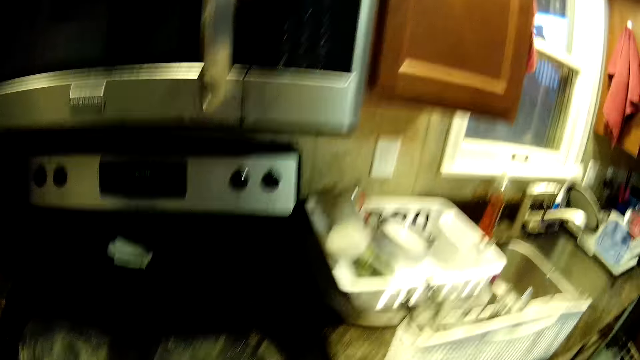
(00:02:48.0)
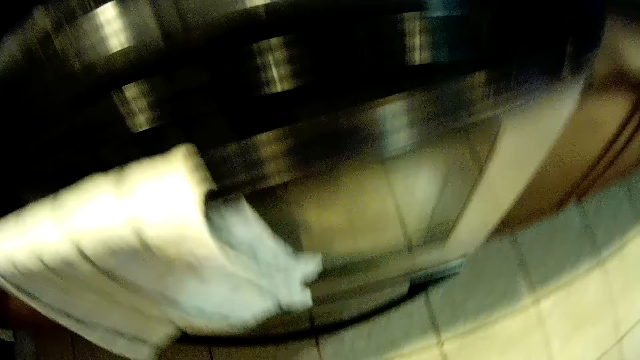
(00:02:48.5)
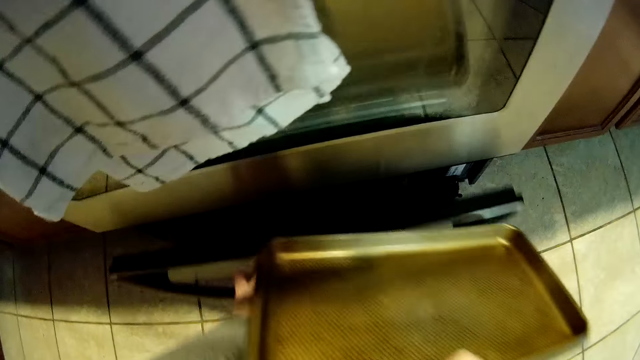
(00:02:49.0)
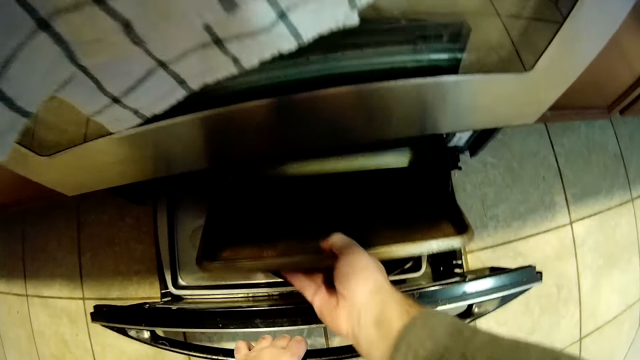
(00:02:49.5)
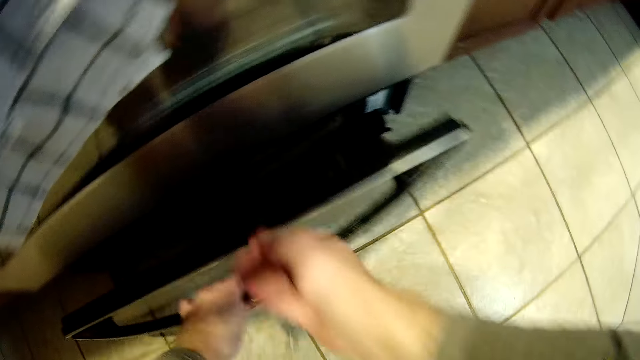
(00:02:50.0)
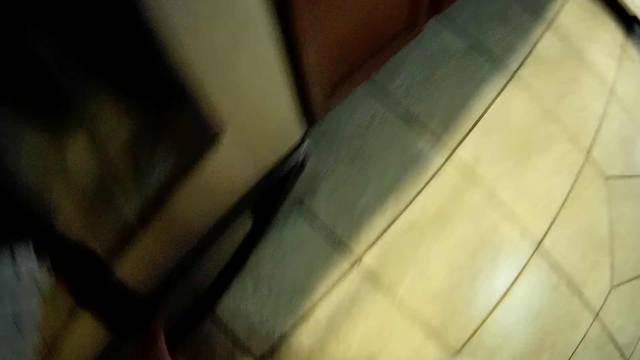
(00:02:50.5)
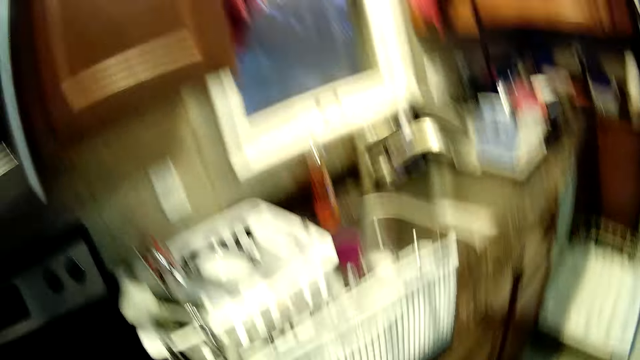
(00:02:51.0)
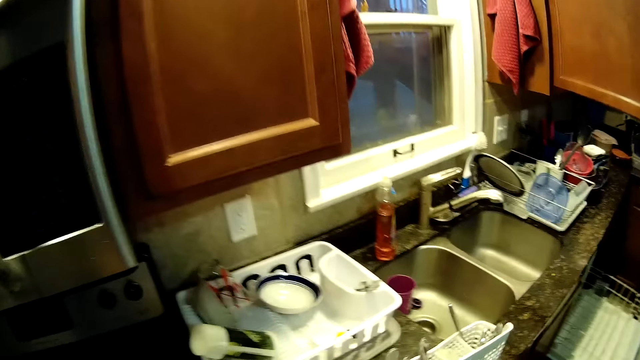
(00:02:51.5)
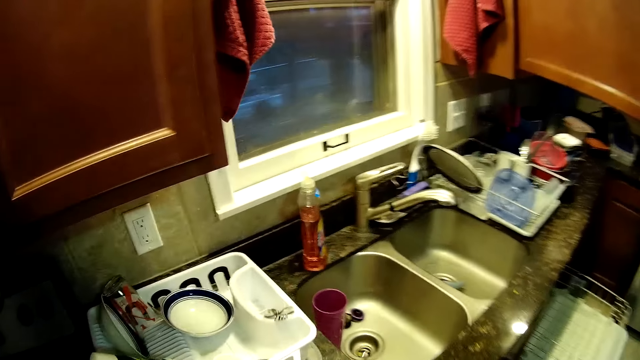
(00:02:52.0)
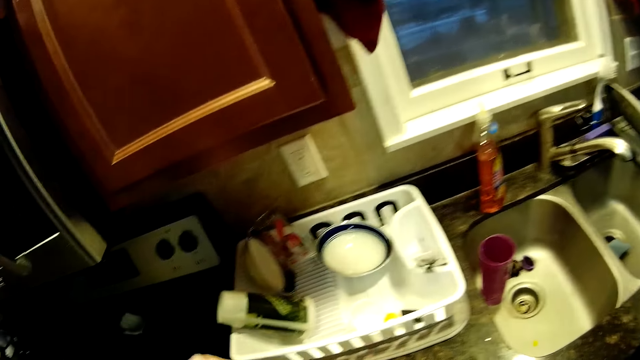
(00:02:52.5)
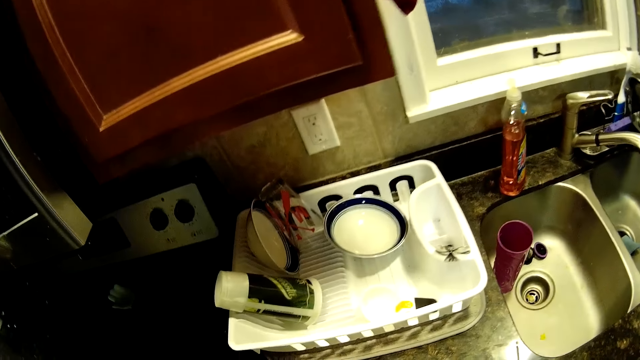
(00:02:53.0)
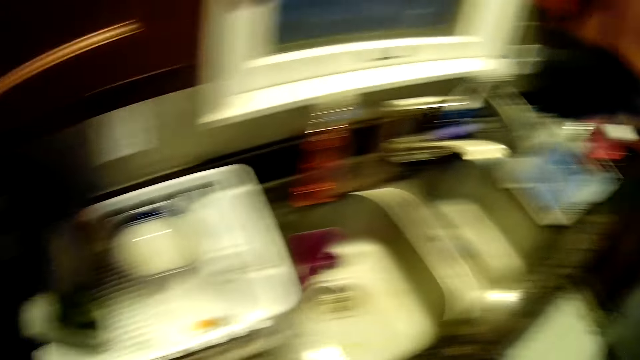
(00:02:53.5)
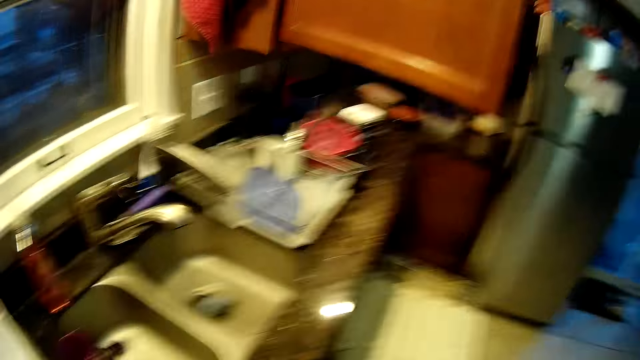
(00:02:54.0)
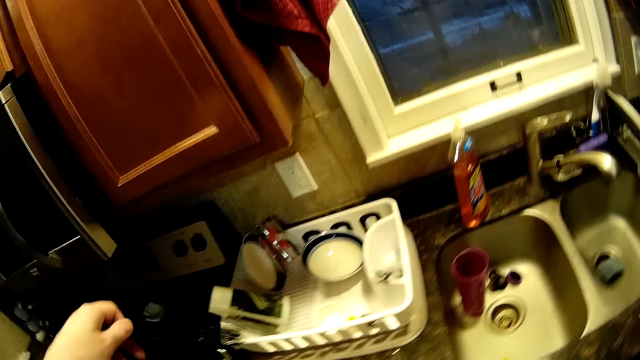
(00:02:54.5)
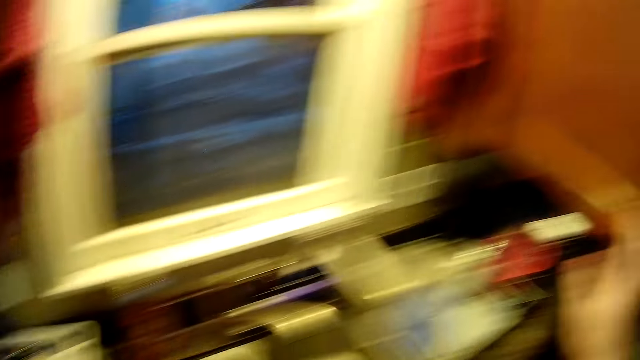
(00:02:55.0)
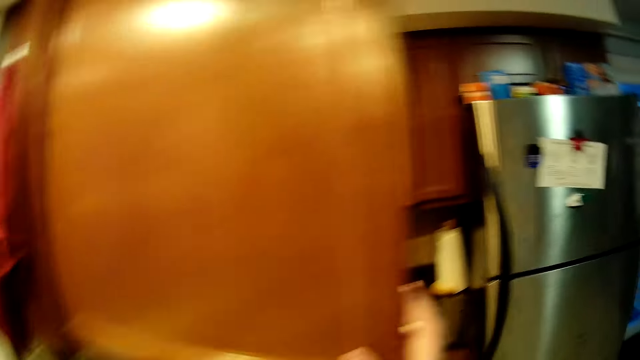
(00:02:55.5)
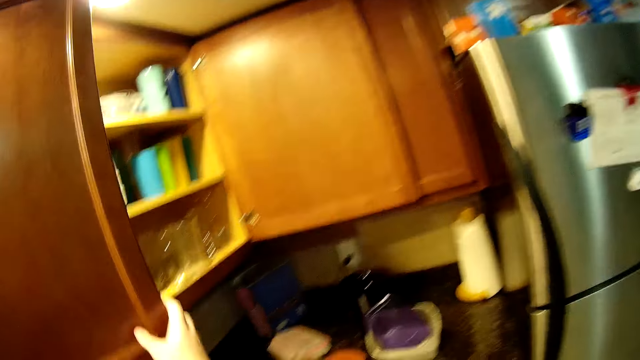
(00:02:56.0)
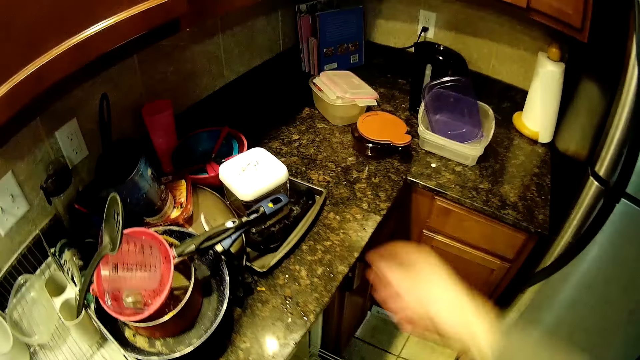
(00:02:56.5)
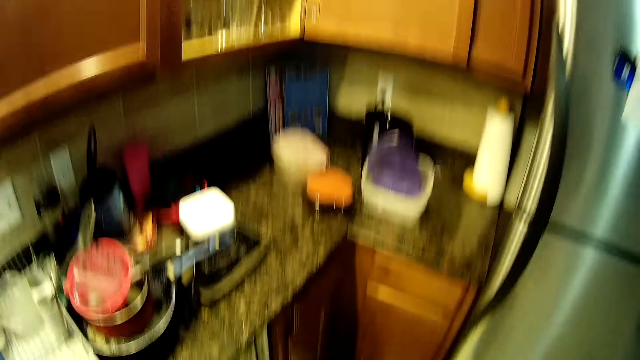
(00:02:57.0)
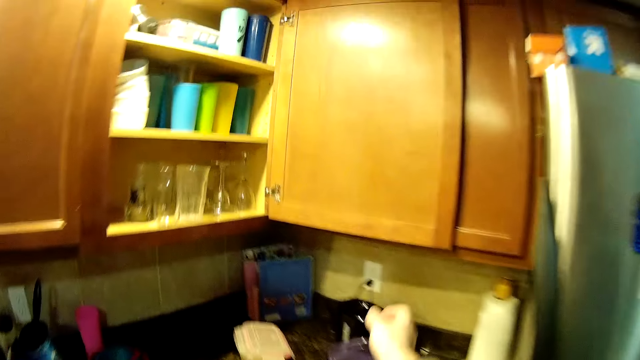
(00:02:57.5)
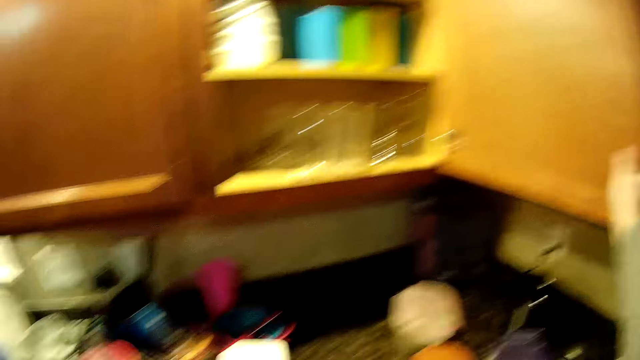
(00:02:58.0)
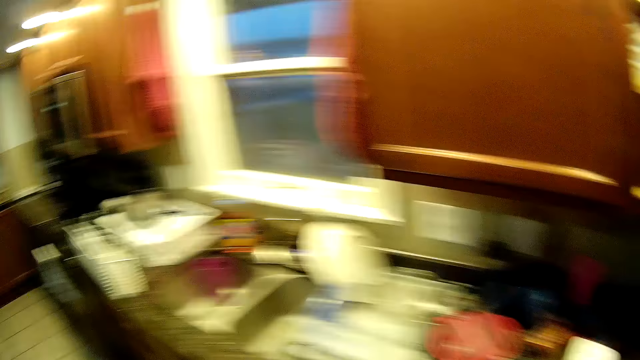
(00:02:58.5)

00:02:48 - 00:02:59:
The camera wearer opens the oven. They place the tray in the oven. They close the oven. They close the cabinet.

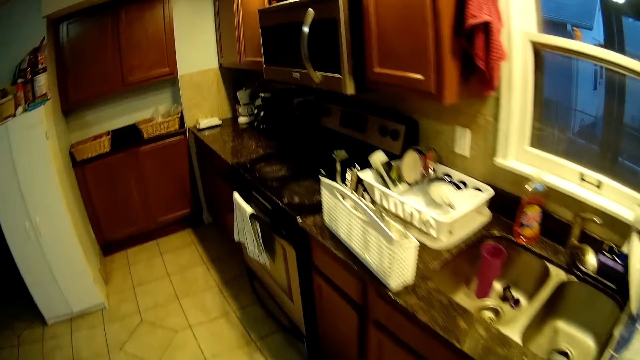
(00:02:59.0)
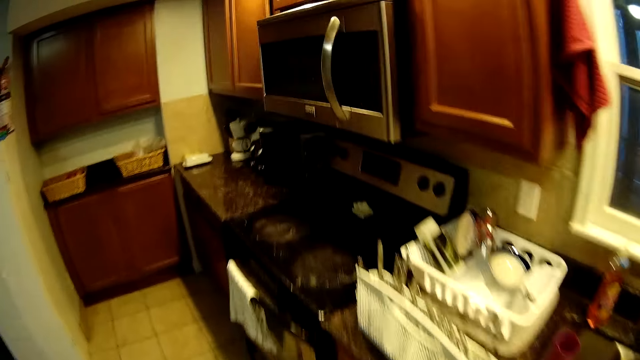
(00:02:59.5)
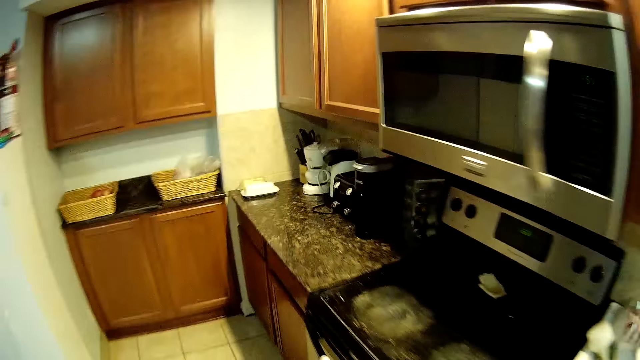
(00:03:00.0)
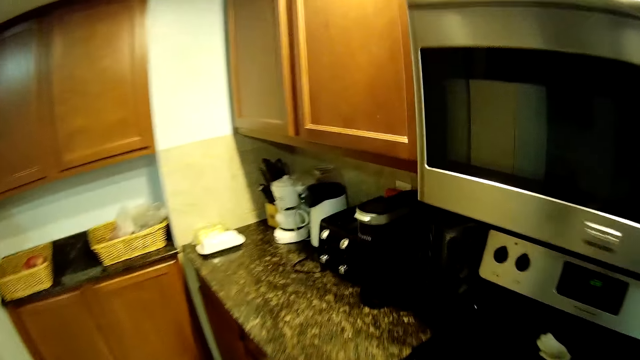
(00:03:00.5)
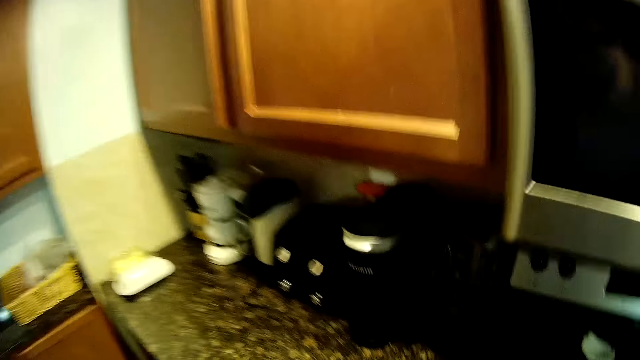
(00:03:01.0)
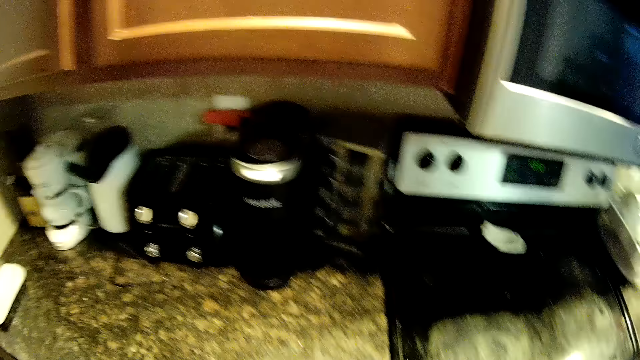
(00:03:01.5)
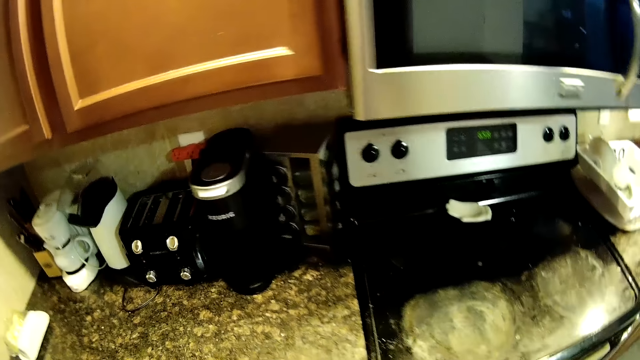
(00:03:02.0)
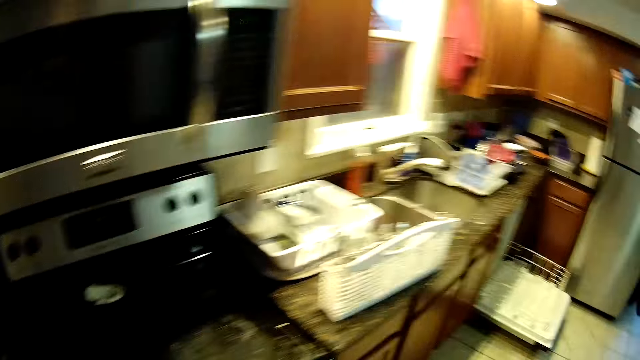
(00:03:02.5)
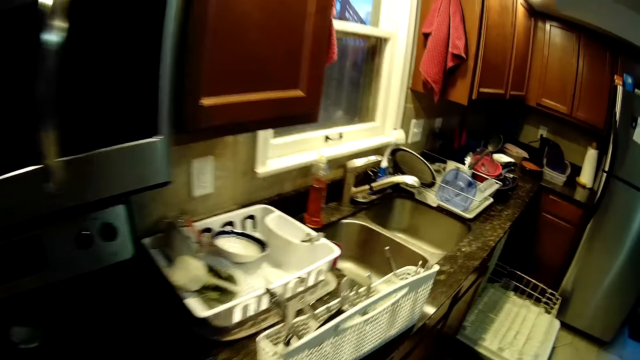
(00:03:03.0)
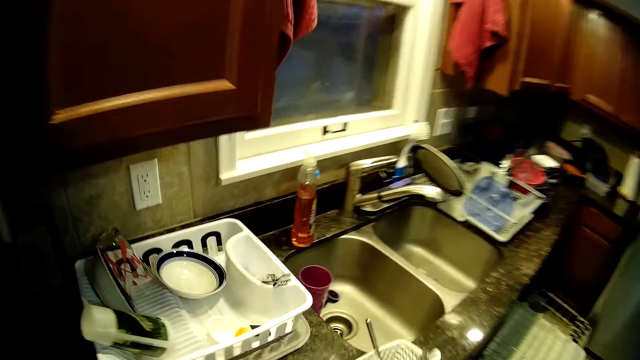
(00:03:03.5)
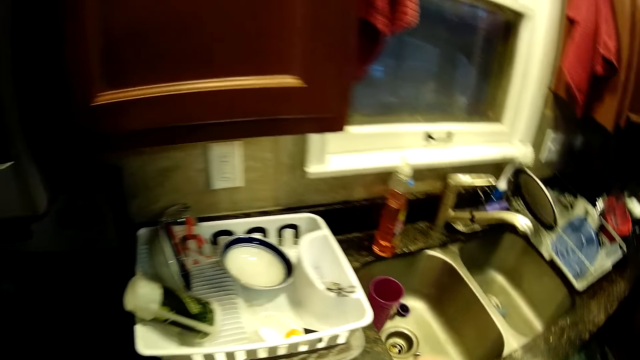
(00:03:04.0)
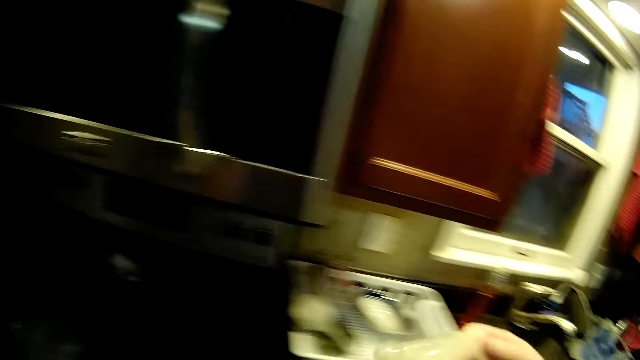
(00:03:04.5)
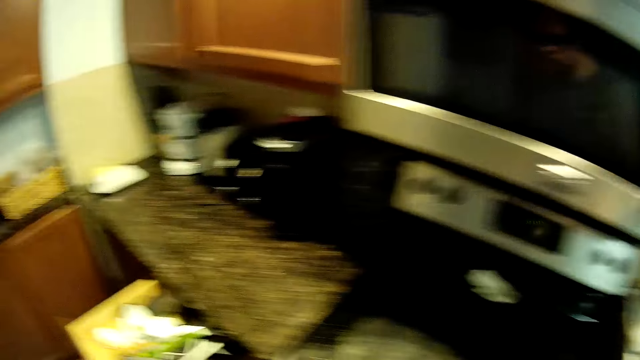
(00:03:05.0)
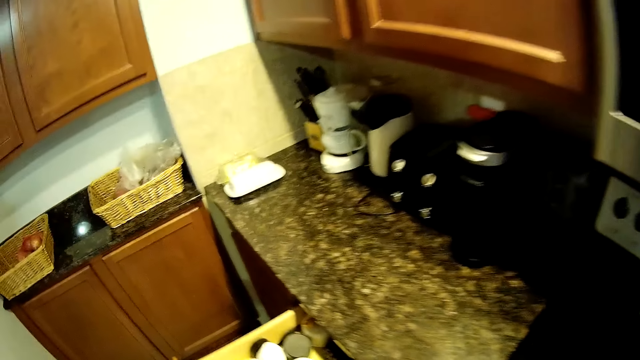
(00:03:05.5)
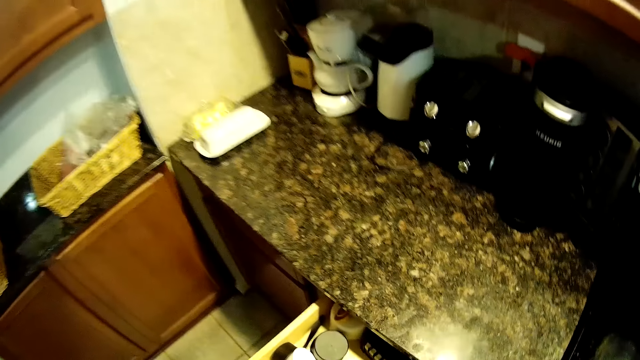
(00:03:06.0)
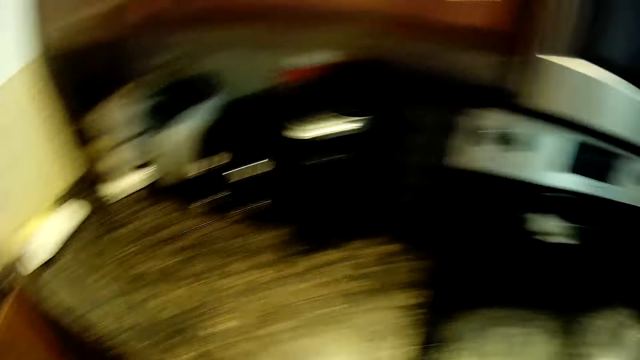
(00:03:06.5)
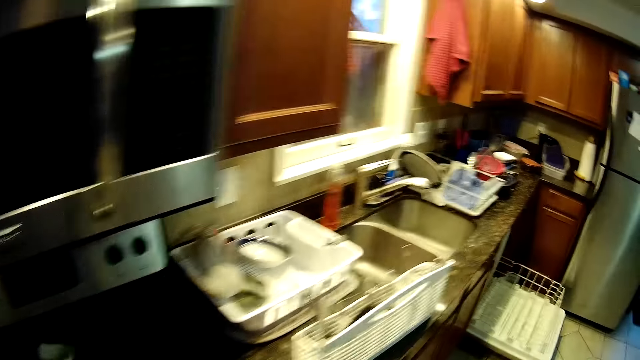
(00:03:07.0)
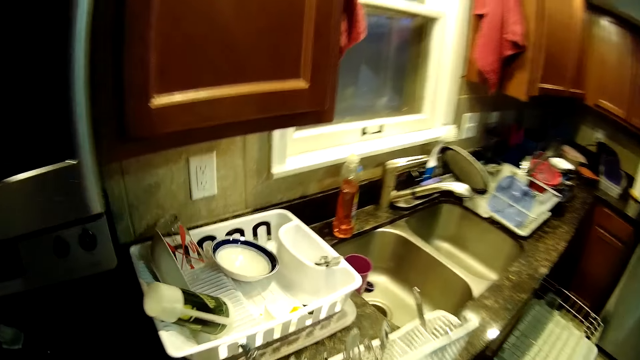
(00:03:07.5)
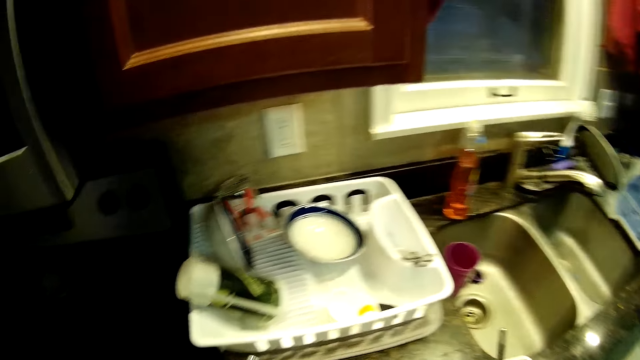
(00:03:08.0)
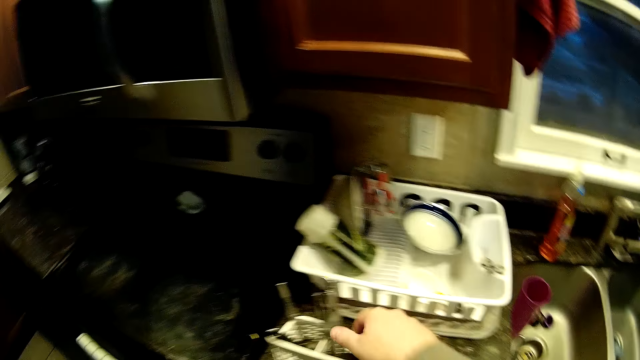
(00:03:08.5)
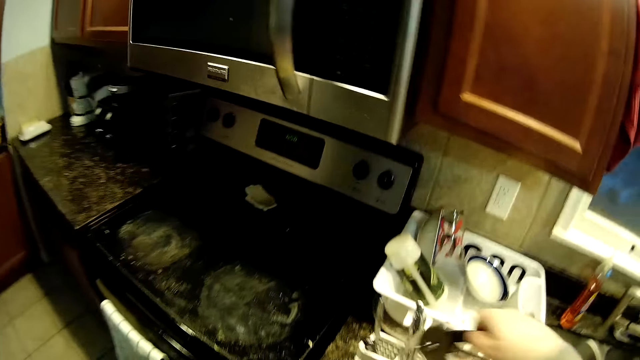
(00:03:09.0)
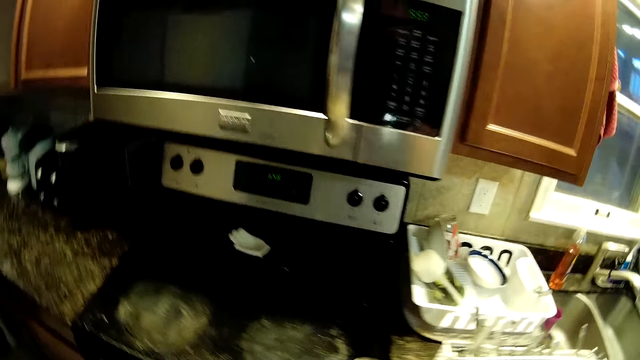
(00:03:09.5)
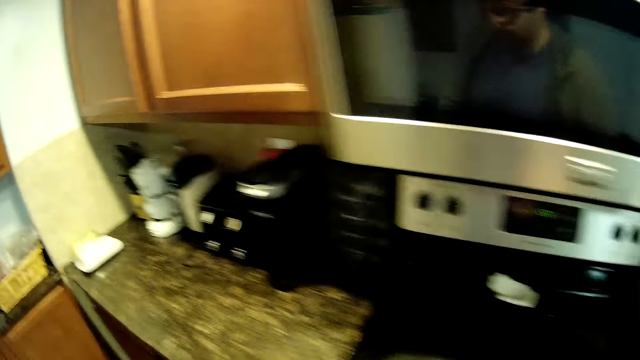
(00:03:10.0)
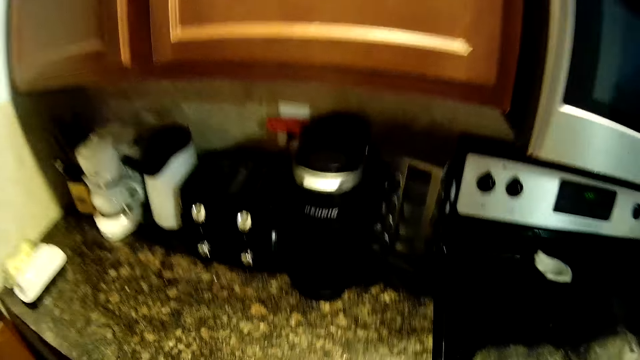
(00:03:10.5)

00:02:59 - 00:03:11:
The camera wearer opens a drawer. They walk in the kitchen. They put utensils in the drawer. They pick up something.
